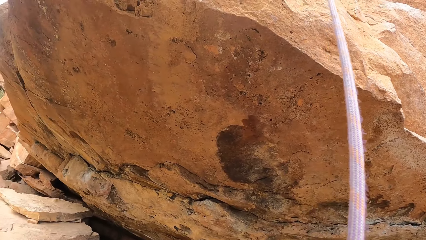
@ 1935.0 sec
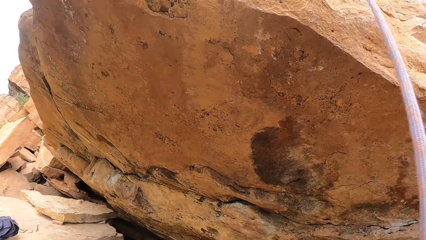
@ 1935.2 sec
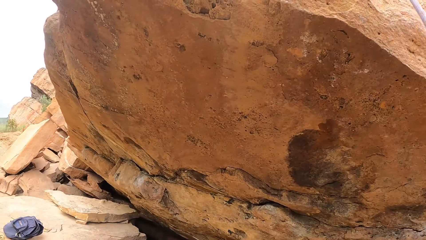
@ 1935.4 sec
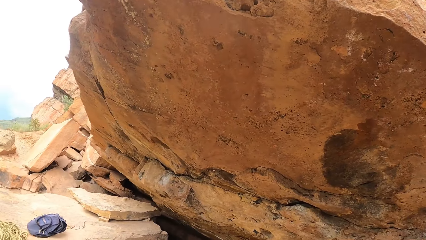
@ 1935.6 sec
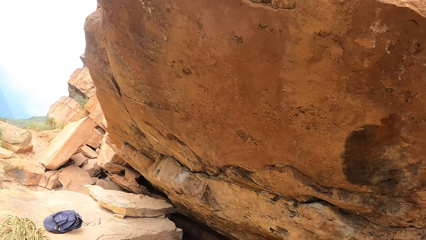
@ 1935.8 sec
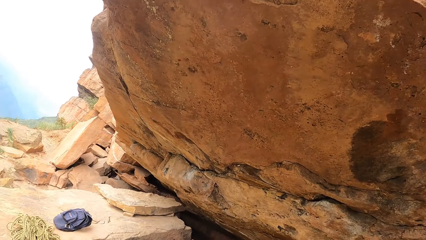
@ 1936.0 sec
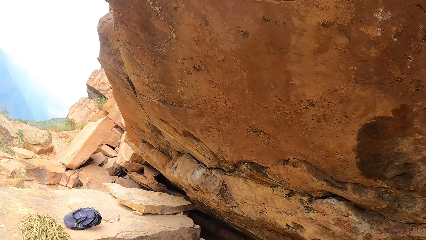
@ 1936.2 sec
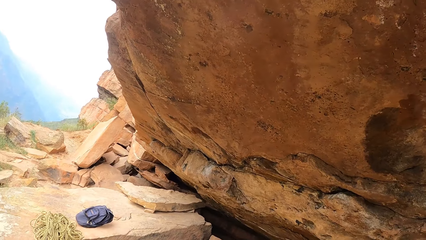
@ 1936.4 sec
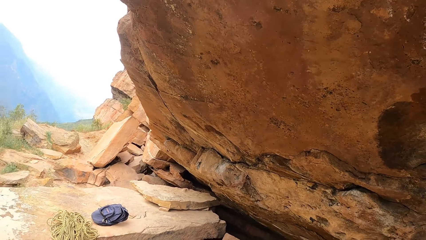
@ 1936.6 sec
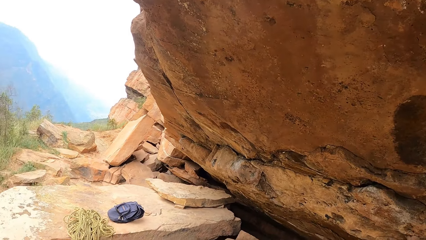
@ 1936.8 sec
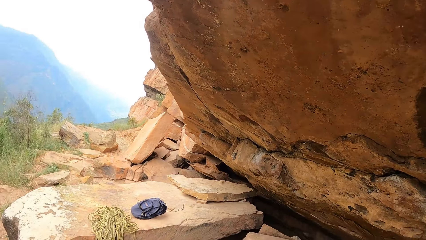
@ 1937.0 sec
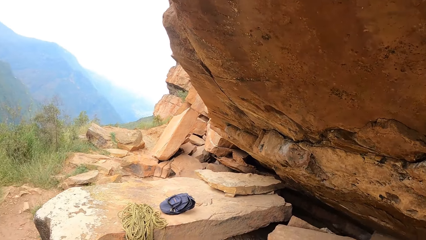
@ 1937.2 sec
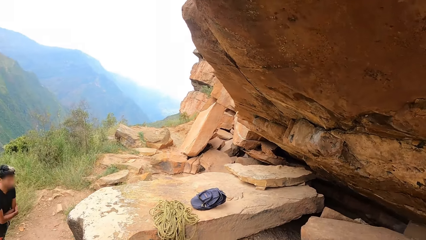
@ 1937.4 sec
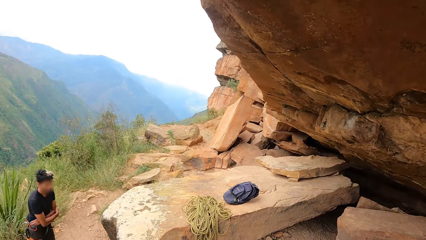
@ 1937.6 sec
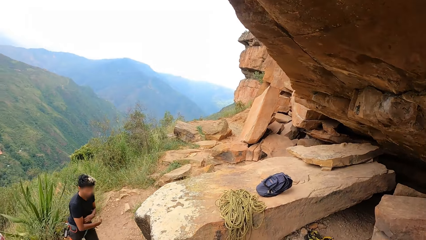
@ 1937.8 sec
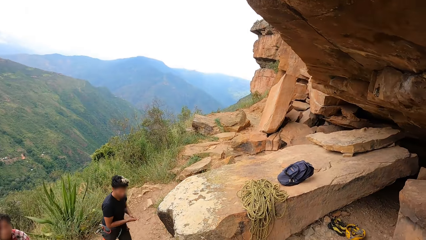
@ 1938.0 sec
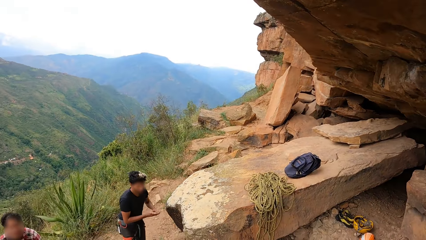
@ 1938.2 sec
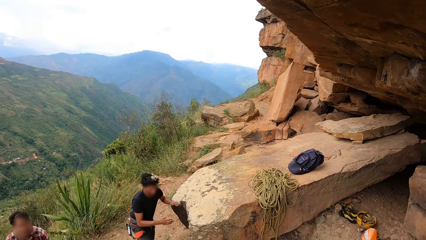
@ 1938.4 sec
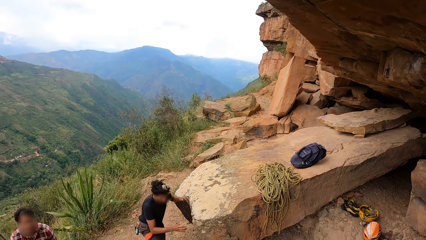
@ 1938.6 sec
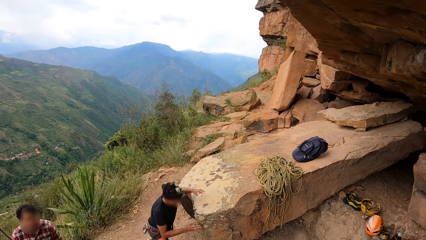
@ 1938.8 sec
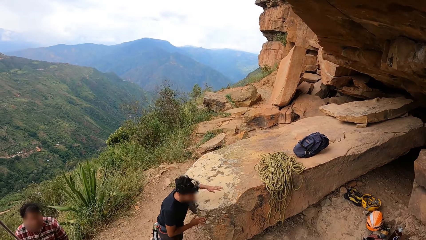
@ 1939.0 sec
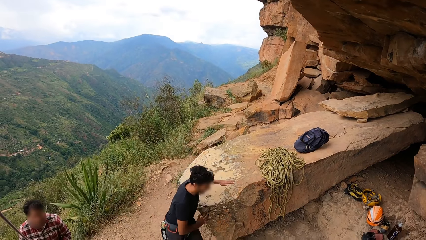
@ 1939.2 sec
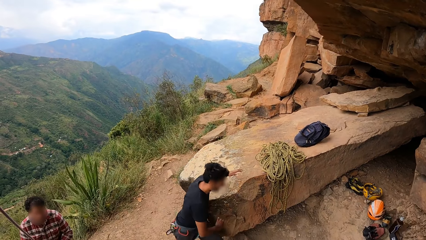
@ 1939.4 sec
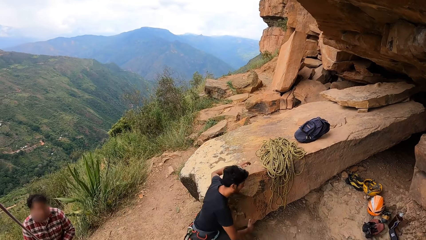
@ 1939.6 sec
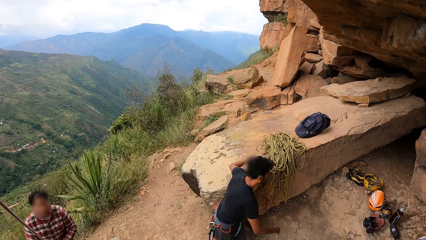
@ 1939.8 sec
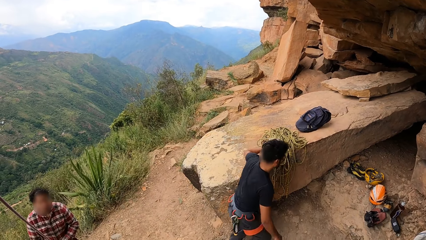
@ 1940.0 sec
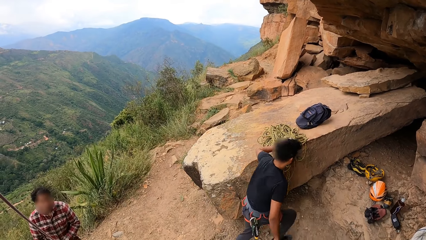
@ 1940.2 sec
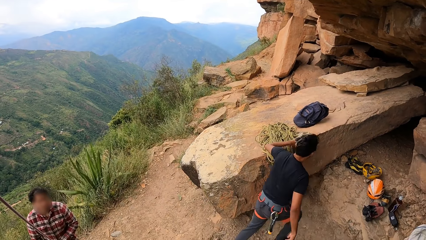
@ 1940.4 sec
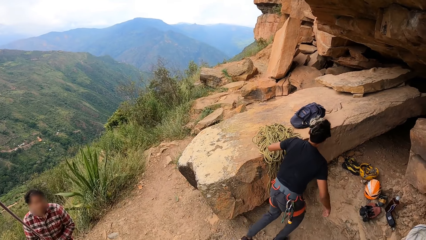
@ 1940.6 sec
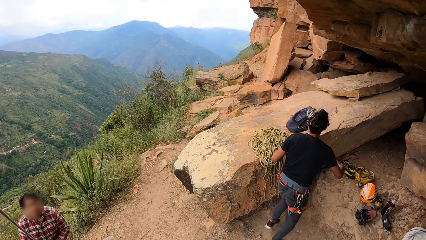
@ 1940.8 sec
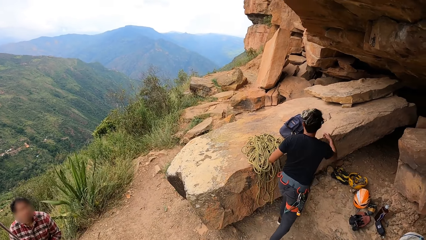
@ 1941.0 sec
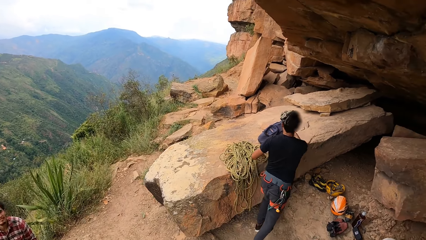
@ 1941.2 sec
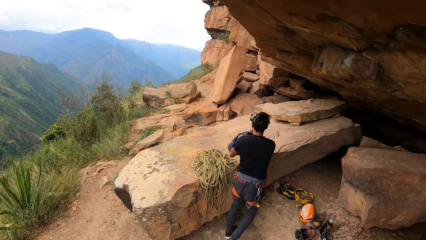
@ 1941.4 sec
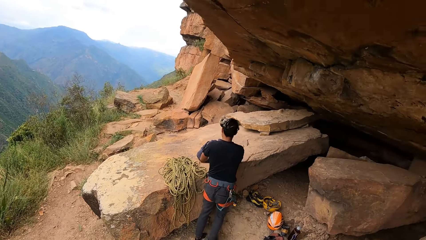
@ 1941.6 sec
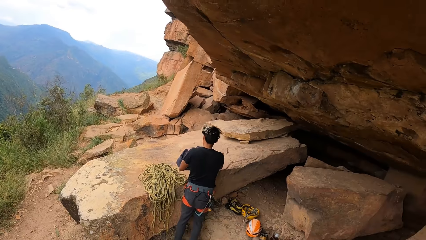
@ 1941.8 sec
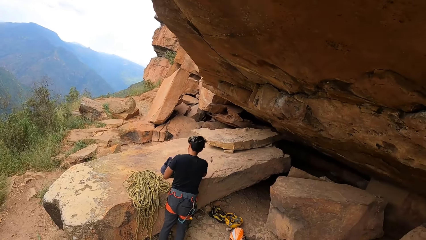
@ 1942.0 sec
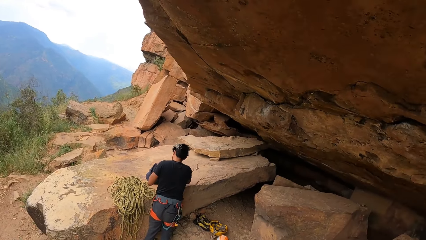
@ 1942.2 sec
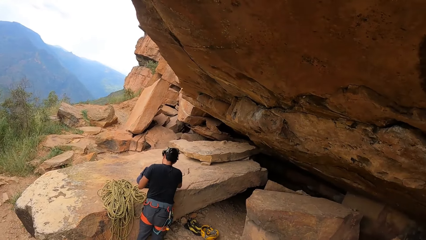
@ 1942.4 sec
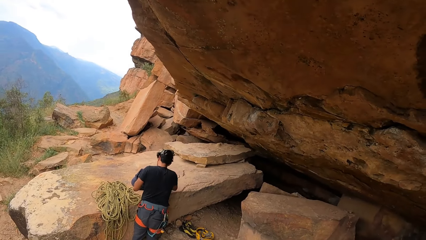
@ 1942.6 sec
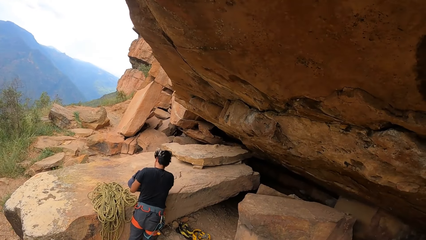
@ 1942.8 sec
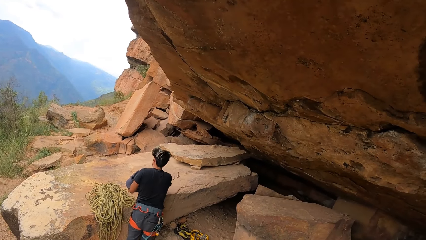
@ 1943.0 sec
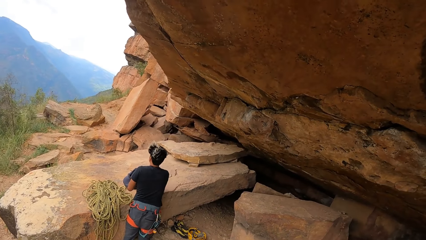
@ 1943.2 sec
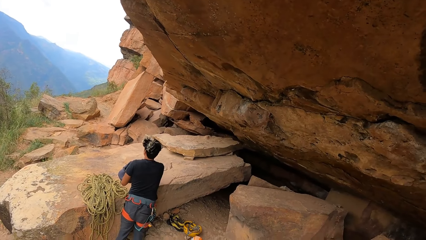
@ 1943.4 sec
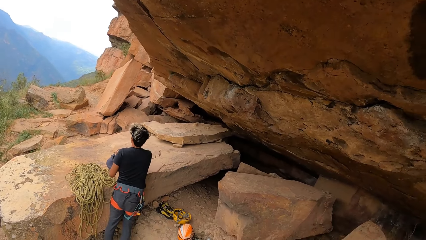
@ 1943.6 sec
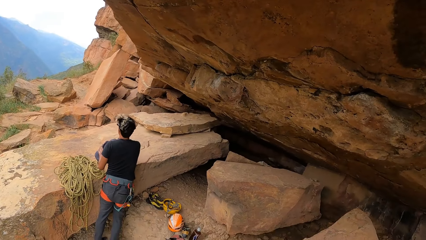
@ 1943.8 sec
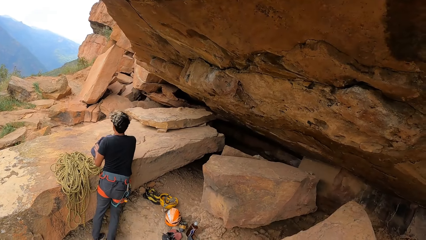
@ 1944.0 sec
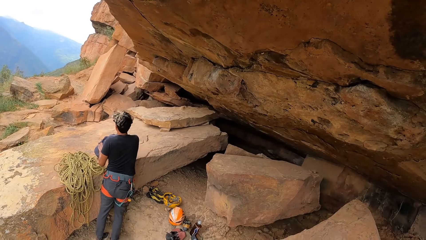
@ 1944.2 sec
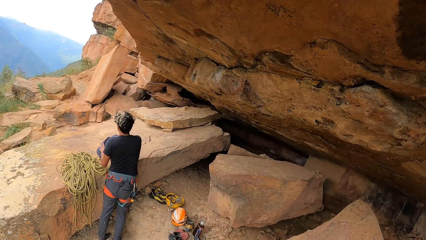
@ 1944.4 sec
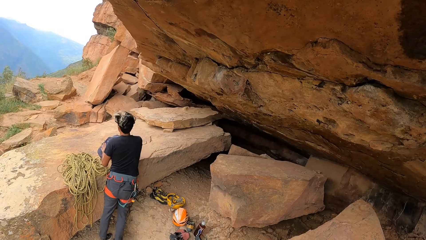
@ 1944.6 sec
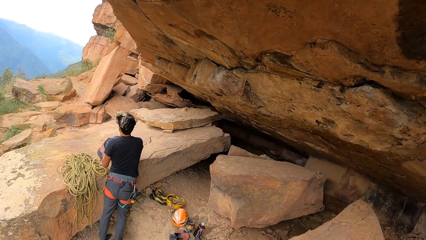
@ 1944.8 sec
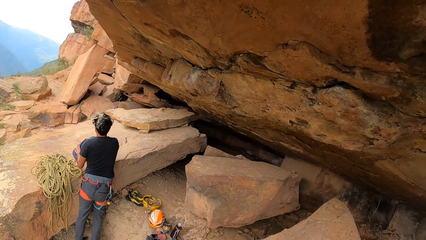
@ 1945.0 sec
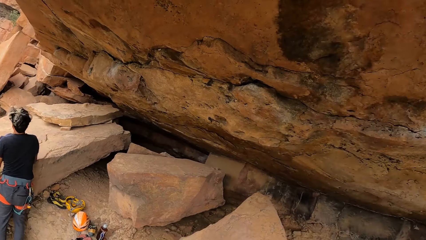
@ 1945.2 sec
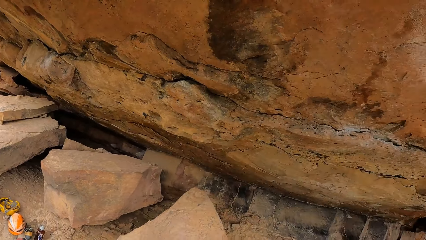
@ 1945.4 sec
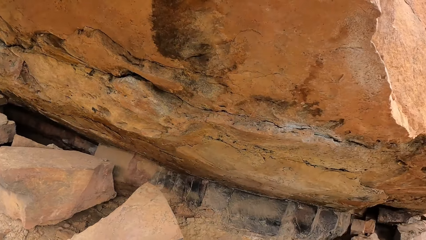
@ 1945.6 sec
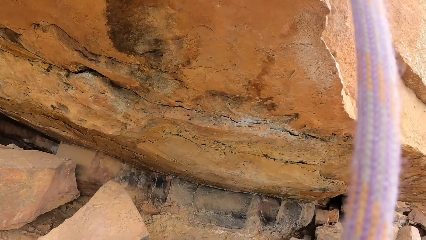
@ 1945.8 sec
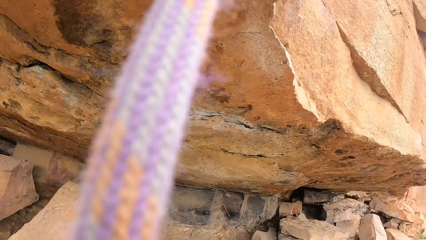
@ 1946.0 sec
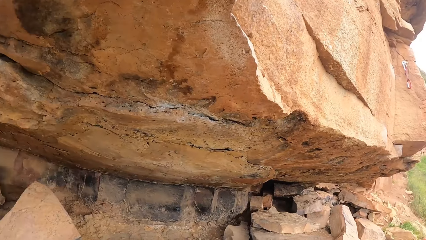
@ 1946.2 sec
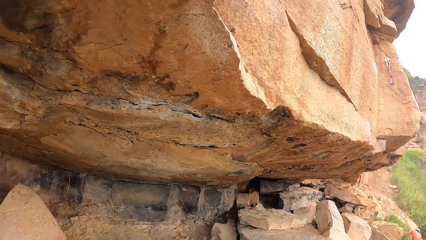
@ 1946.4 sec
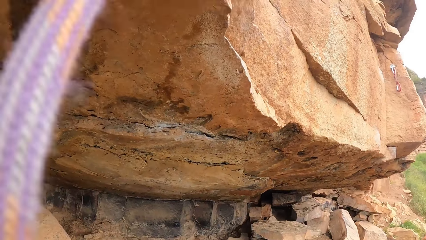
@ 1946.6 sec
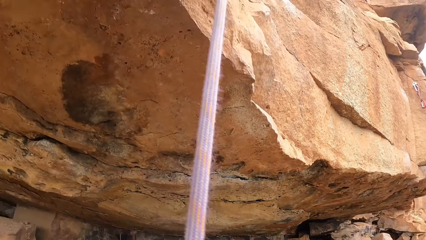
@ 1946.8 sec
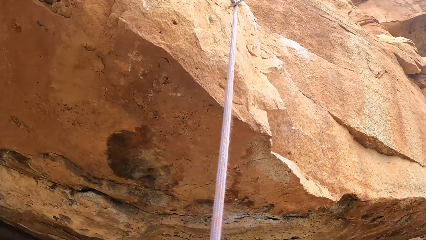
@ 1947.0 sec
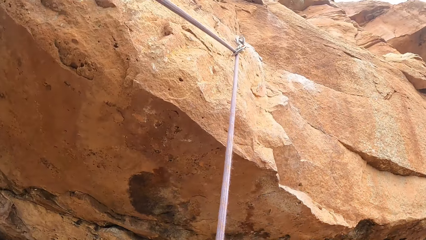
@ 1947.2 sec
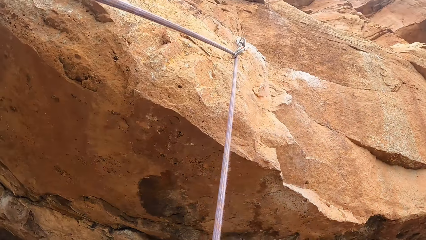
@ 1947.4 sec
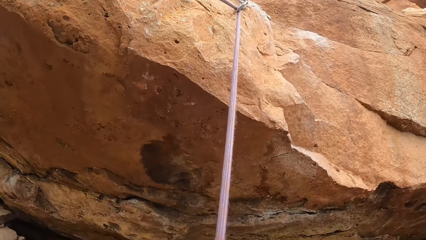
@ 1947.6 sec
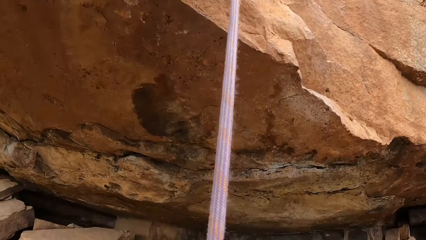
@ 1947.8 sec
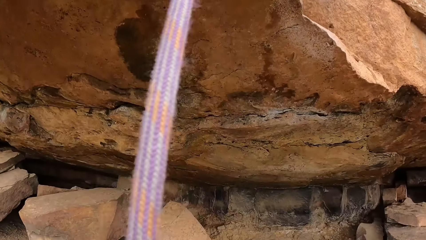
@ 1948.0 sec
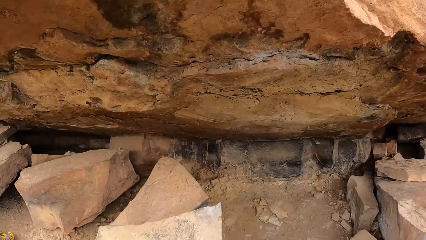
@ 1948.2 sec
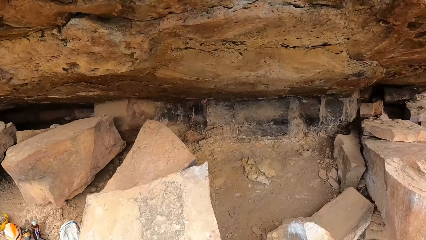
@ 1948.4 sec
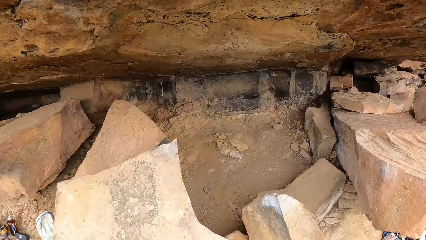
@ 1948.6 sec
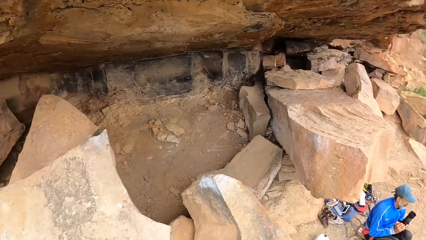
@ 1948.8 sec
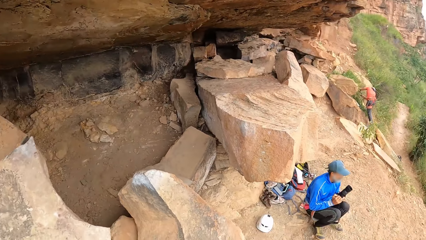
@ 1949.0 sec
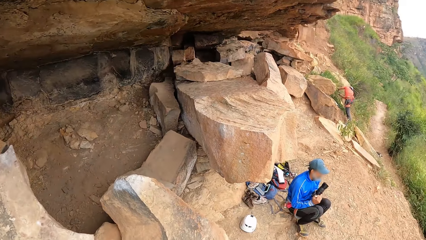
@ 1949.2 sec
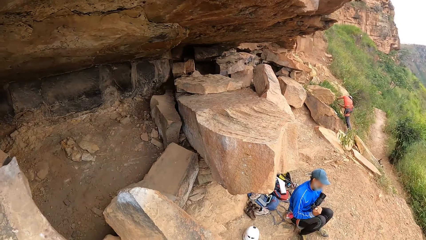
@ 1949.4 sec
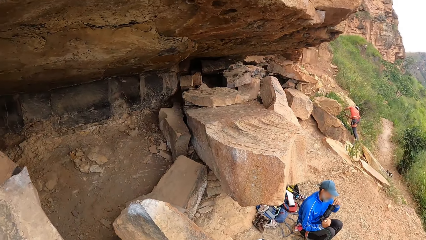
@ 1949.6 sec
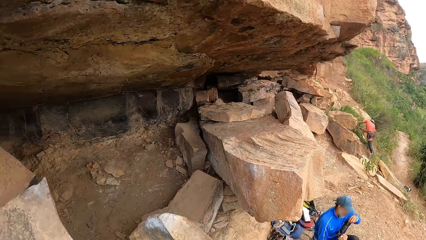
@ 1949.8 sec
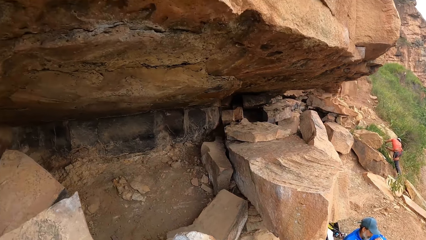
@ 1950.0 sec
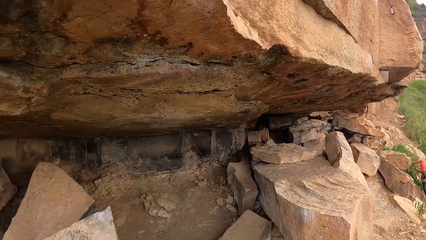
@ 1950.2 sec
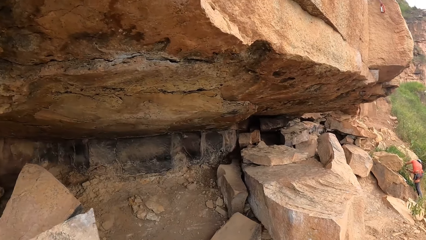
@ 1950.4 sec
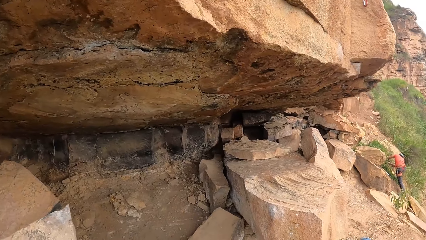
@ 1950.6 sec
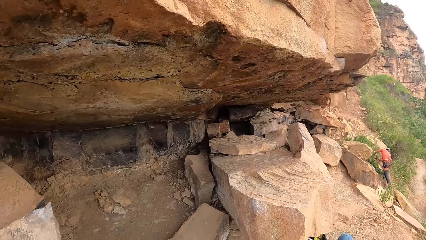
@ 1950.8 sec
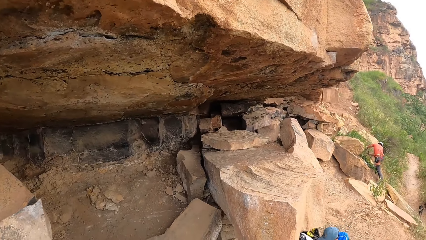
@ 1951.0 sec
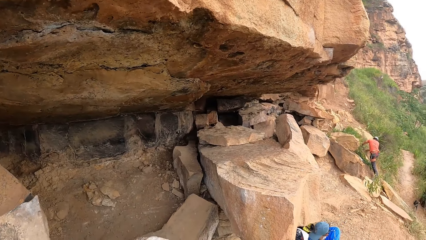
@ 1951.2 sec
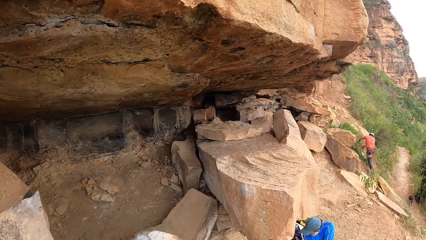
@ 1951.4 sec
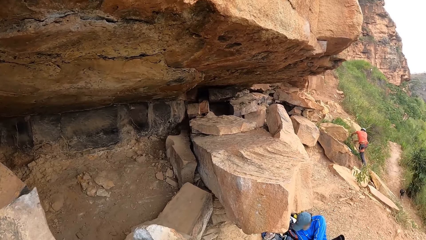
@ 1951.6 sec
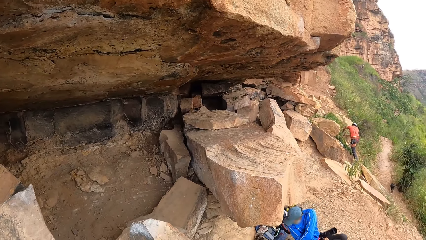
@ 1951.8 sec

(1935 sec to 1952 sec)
A man walks around. The camera wearer looks at a man. Another man looks at a camera.
